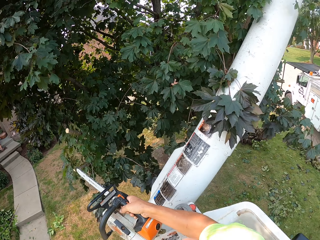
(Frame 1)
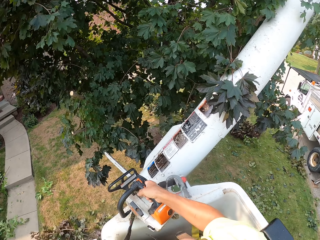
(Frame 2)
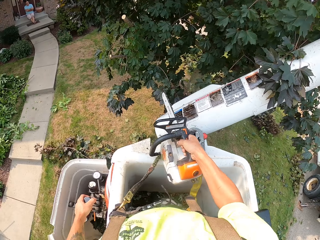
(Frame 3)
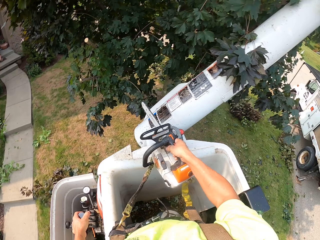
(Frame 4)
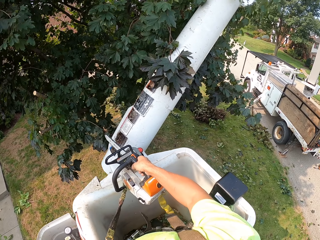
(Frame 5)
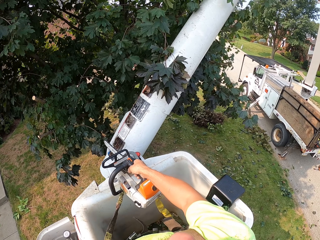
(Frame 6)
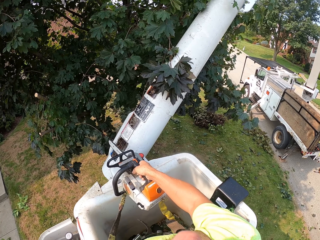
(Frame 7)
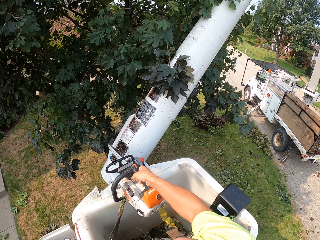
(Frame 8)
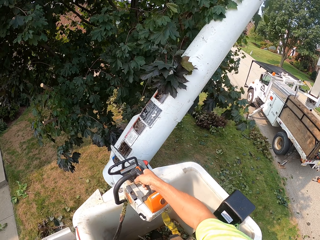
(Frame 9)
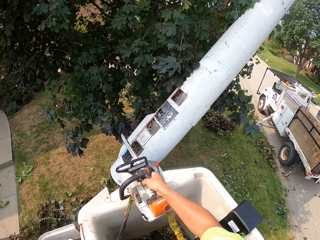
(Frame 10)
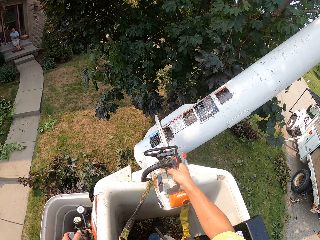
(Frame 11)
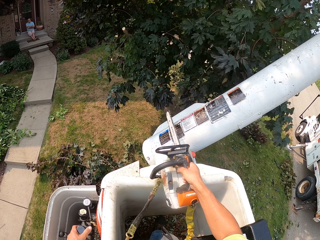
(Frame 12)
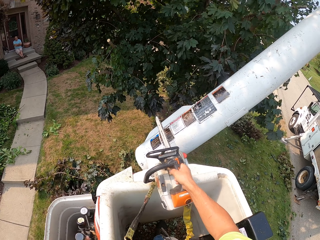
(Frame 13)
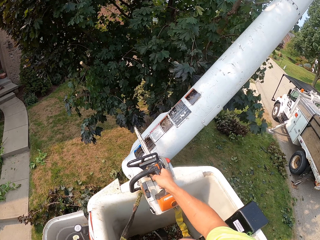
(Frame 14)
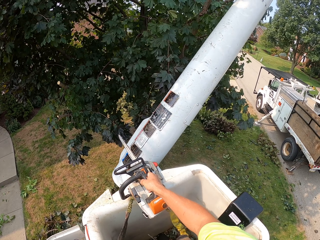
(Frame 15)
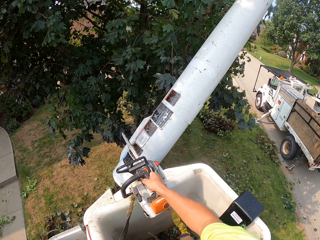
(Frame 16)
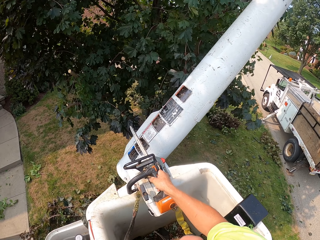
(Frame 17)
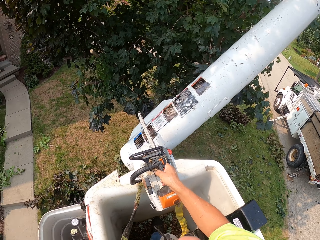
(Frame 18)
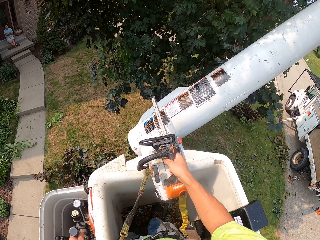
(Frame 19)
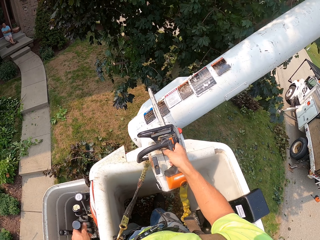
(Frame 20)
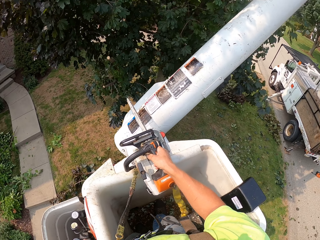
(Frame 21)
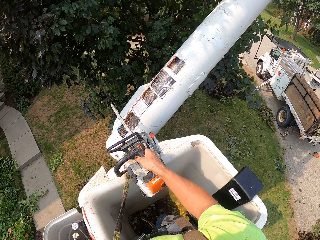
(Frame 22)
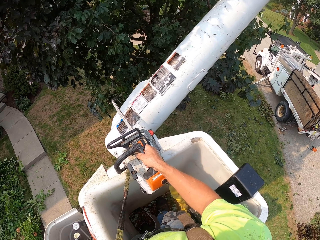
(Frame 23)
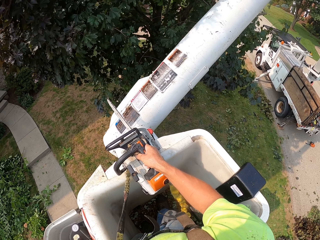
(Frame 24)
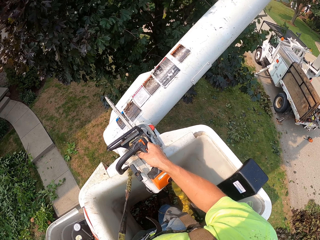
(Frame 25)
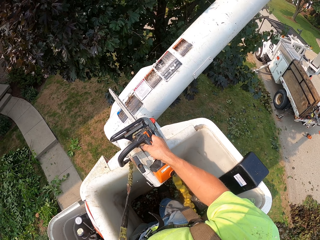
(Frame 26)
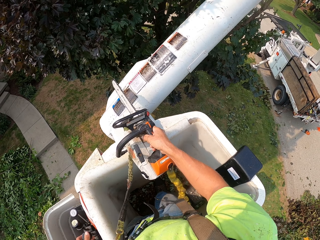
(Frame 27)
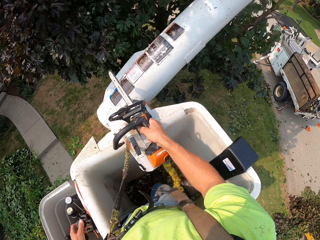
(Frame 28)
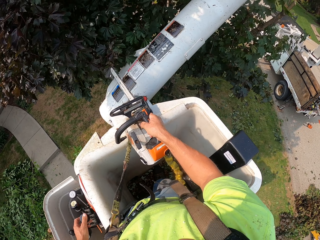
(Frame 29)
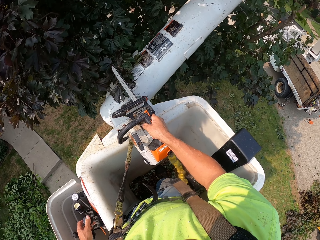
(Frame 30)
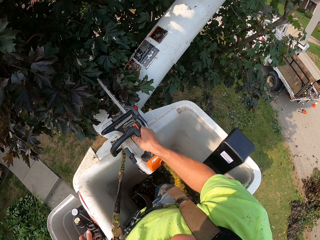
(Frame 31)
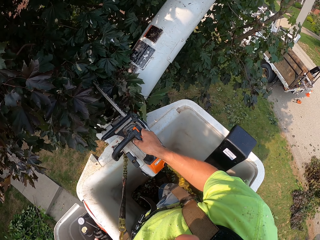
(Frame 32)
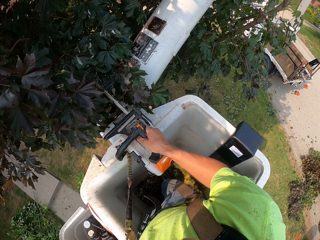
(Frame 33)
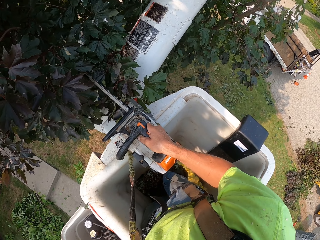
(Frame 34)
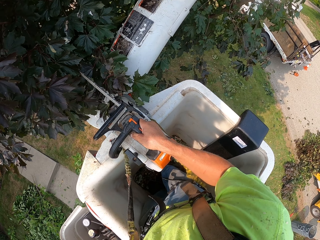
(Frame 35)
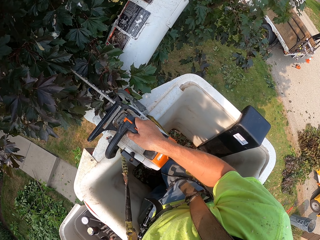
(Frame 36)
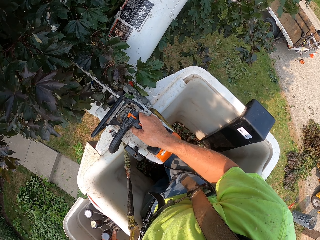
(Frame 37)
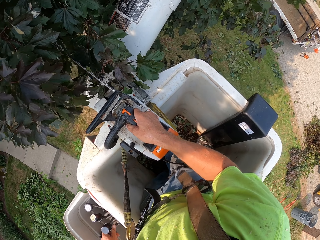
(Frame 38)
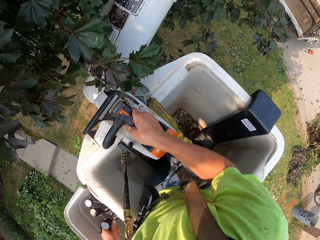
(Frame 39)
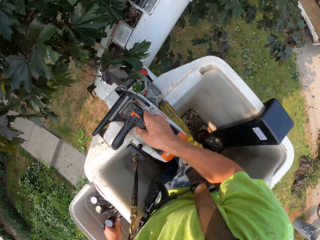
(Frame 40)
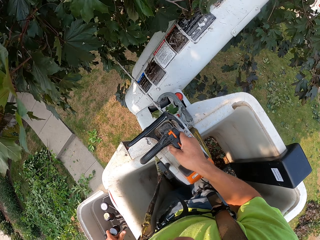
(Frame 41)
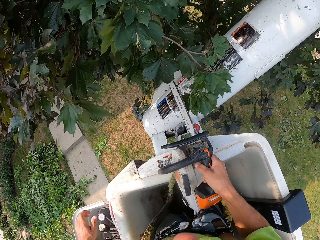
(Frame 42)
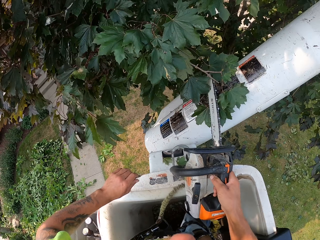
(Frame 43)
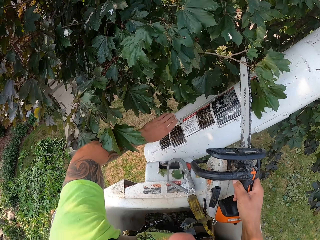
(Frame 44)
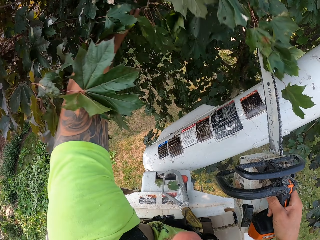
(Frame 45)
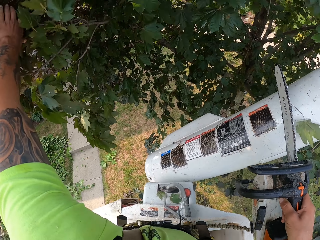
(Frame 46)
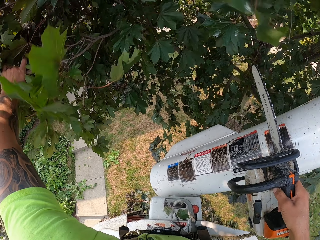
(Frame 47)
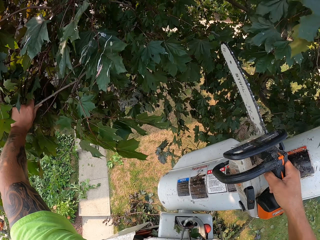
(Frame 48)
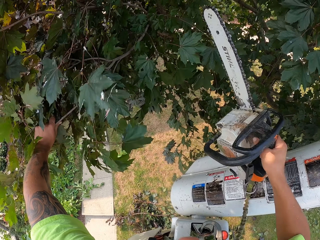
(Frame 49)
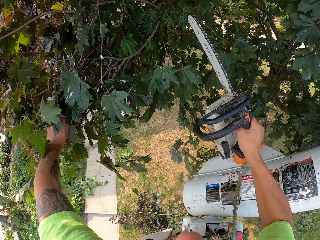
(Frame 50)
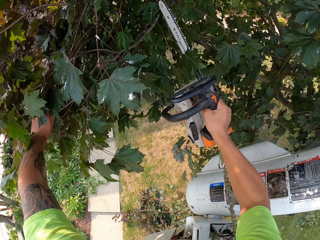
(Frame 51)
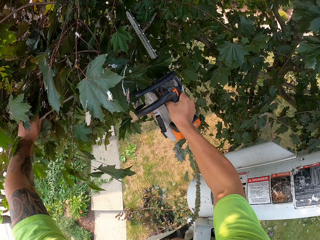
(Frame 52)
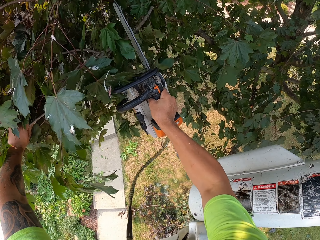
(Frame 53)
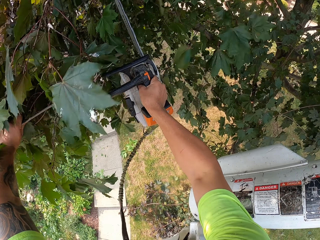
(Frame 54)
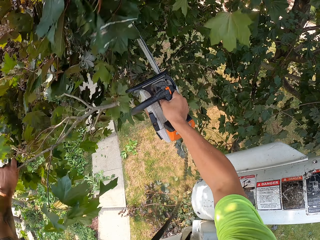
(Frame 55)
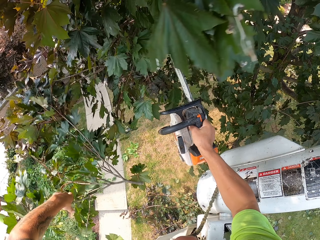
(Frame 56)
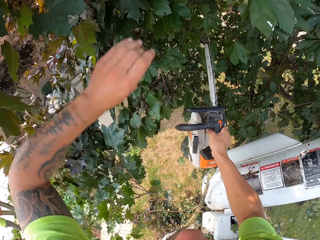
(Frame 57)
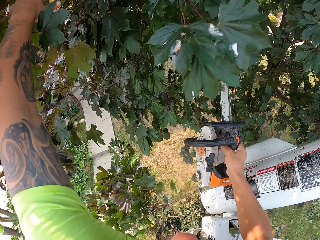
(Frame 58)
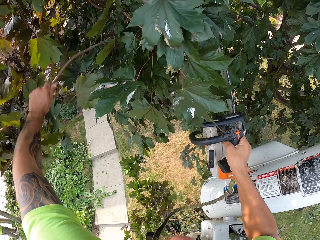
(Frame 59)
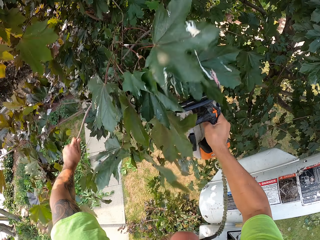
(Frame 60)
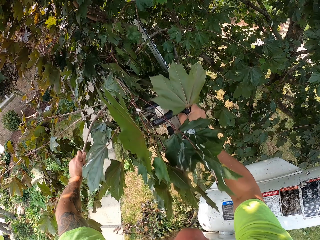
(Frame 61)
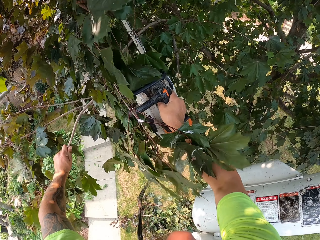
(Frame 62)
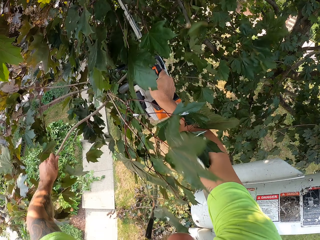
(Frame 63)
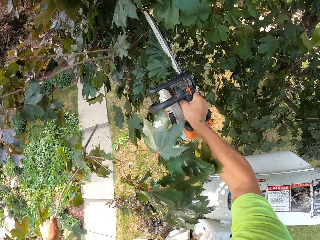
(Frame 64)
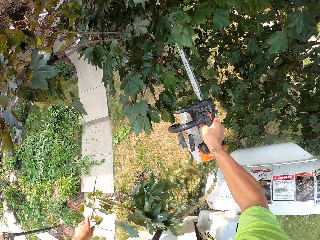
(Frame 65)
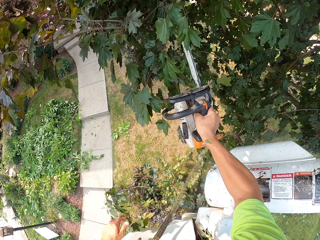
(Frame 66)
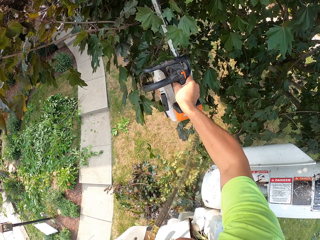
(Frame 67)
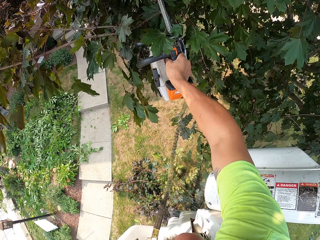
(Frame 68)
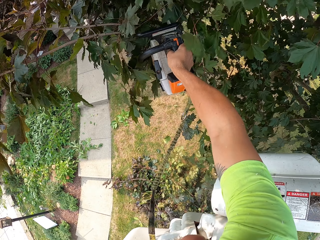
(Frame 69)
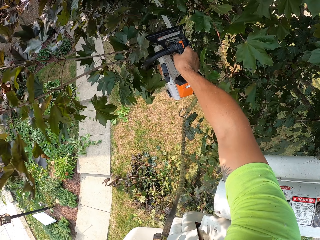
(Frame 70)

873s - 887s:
The camera wearer places the chainsaw on the boom lift with his right hand. He operates the hydraulic control with his left hand. He lifts the lifting equipment. He lifts the chainsaw from the boom lift with his right hand. He holds a branch with his left hand. He cuts the branch with the chainsaw in his right hand. He throws the branch on the ground with his left hand. He holds a branch with his left hand. He cuts the branch with the chainsaw in his right hand. He throws the branch on the ground with his left hand. He cuts a branch with the chainsaw in his right hand.

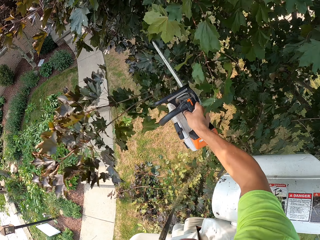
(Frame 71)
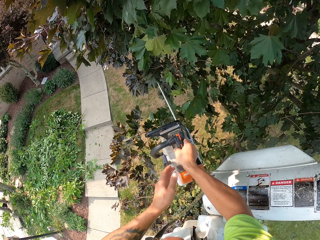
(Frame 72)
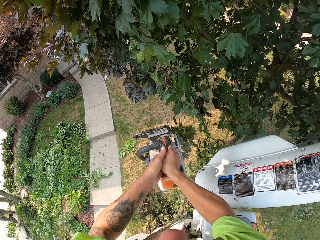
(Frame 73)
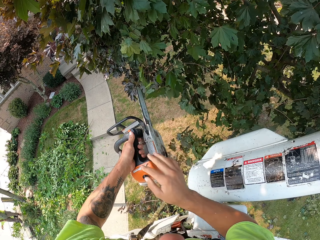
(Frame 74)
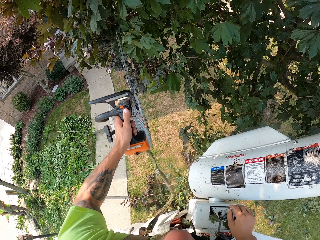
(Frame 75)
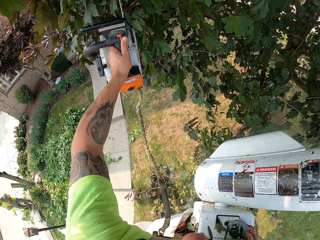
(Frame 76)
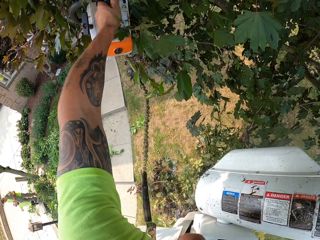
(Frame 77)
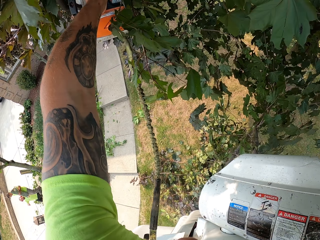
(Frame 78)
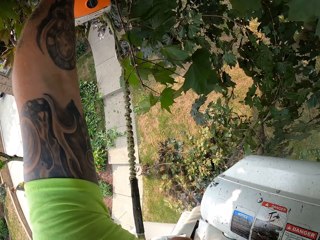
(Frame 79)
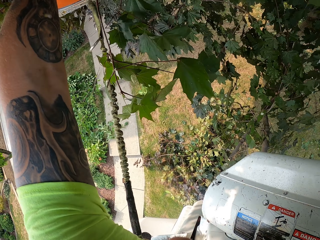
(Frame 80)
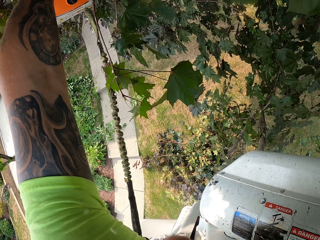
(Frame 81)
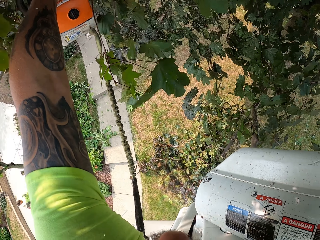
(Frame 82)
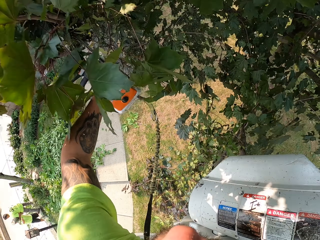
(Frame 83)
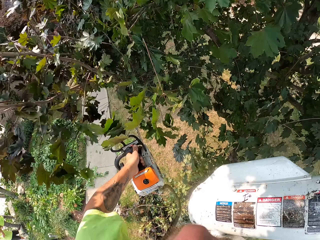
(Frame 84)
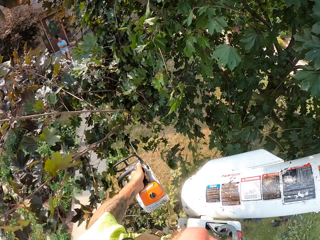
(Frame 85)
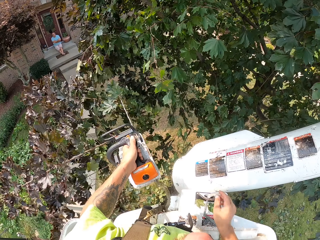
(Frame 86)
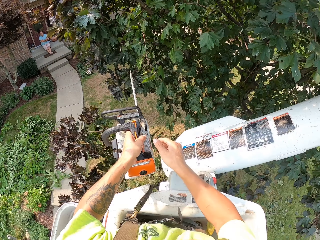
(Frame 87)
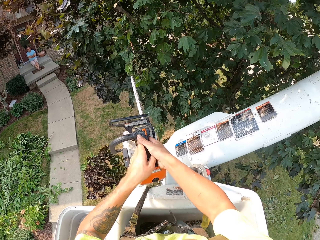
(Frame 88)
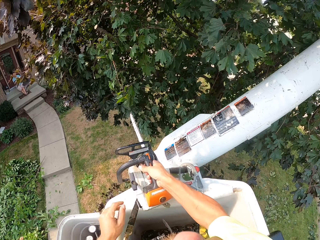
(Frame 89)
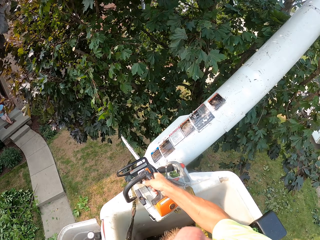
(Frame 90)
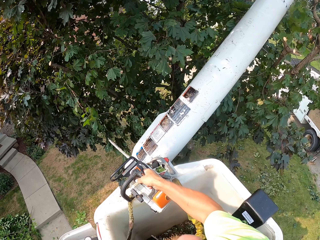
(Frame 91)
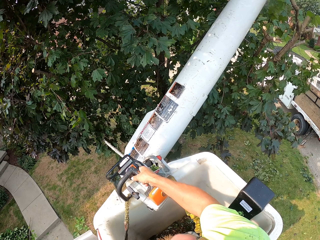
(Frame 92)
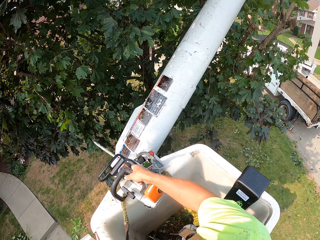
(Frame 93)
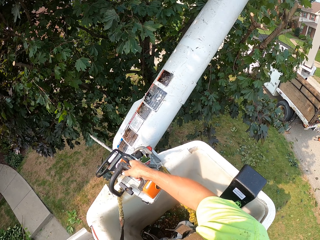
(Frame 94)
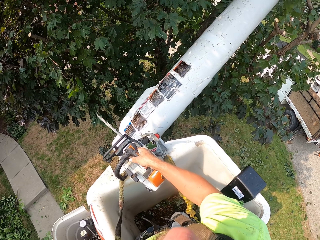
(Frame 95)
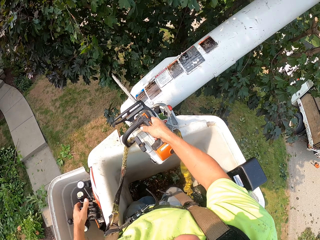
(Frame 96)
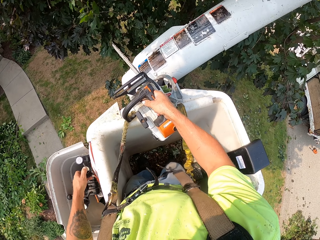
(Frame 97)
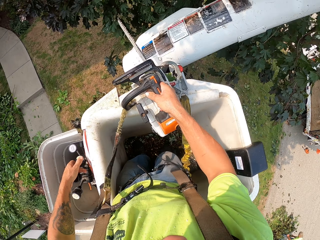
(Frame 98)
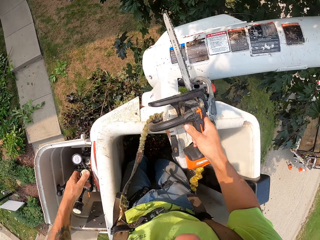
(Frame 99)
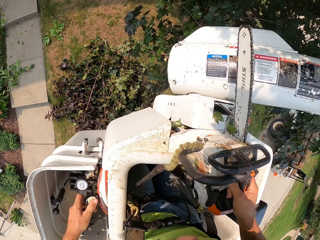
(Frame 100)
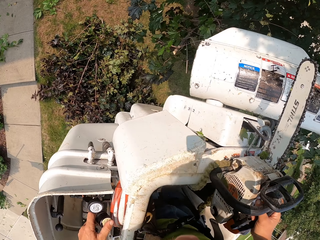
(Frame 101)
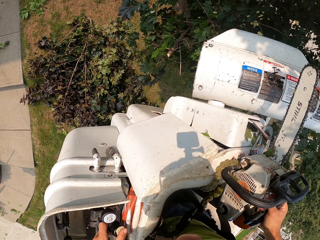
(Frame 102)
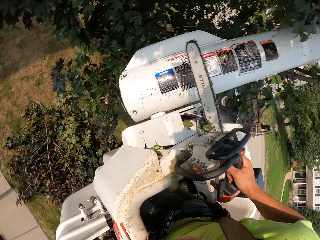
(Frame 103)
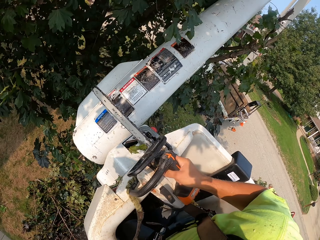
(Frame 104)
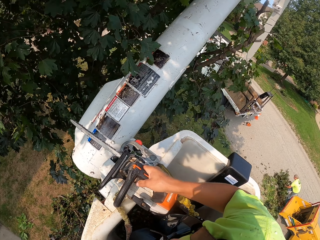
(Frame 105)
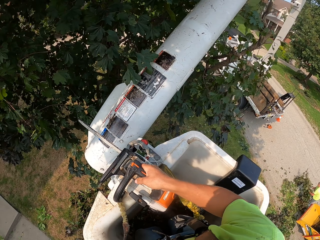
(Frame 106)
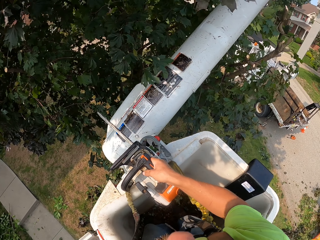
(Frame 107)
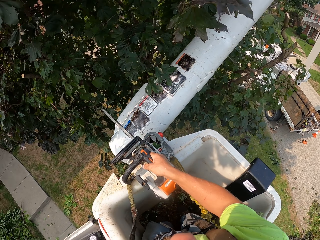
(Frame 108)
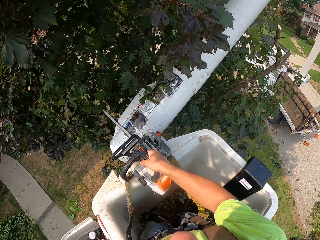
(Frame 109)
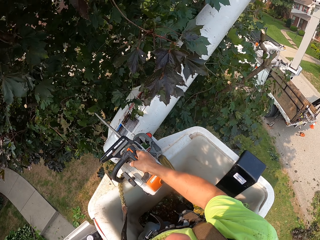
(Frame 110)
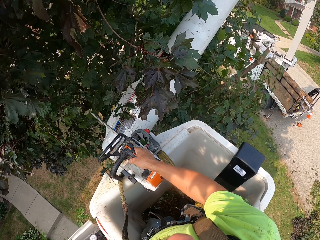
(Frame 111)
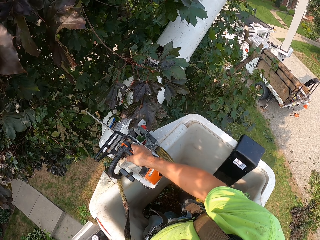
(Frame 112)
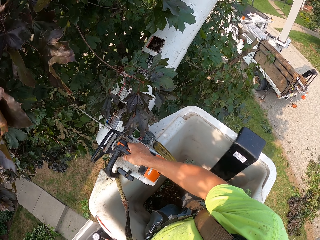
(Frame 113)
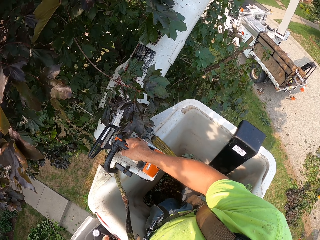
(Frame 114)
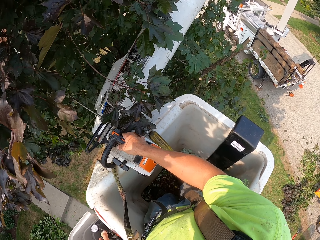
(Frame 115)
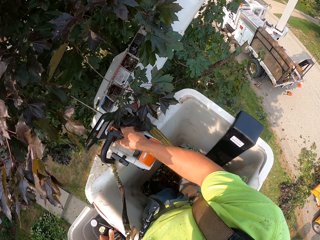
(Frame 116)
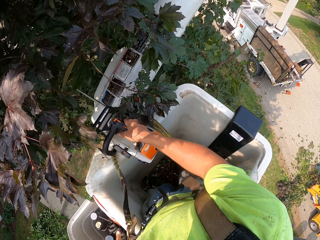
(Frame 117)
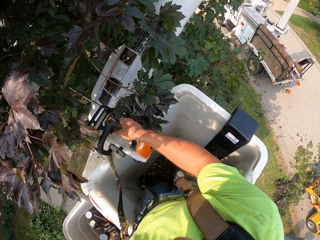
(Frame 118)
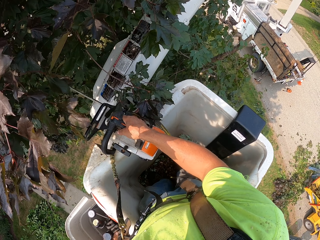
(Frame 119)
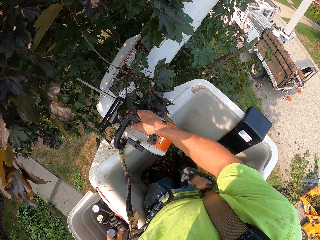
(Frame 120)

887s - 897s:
The camera wearer passes the chainsaw to his left hand. He cuts a branch with the chainsaw in his left hand. He passes the chainsaw to his right hand. He places the chainsaw on the boom lift with his right hand. He operates the hydraulic control with his left hand. He moves the lifting equipment. The man puts the branches in the wood chipper with both hands.
